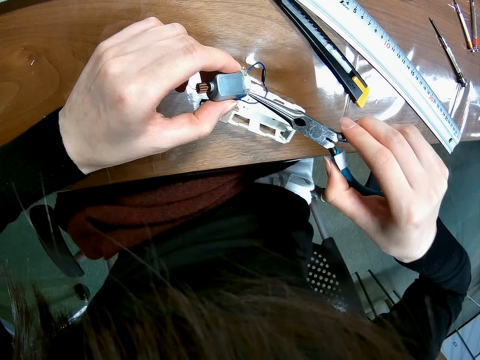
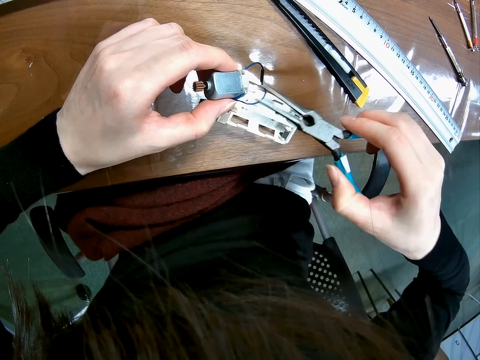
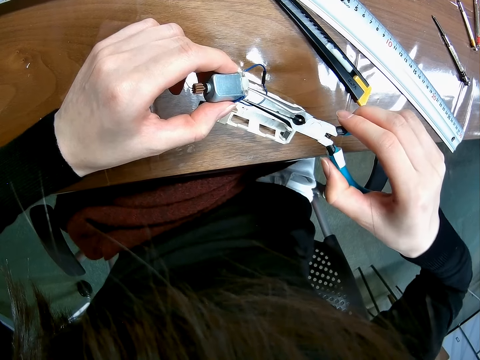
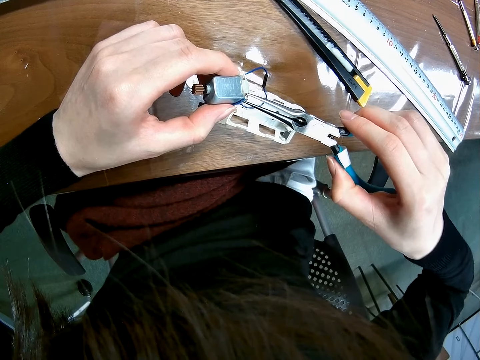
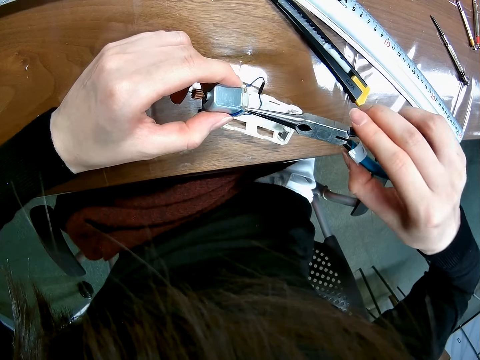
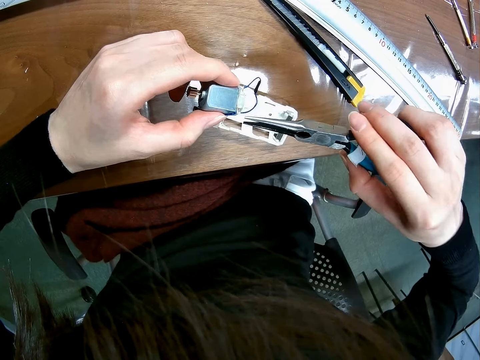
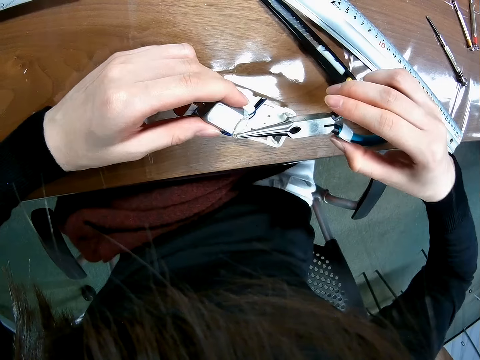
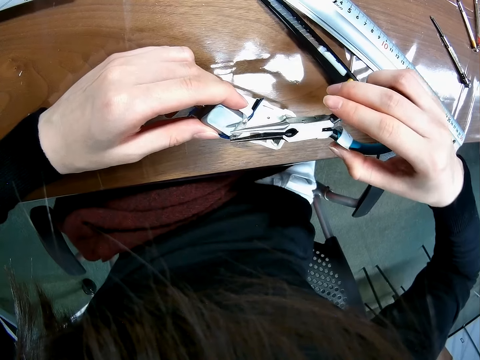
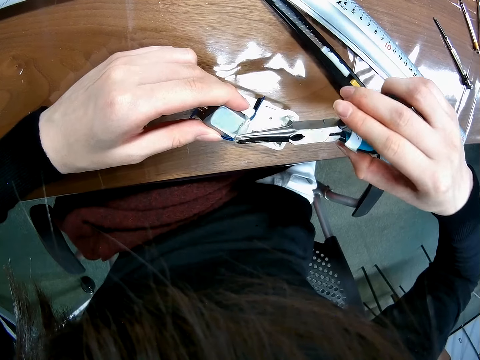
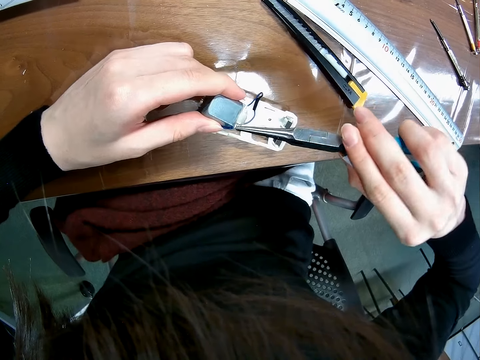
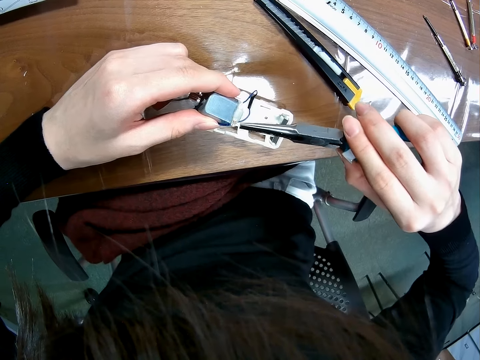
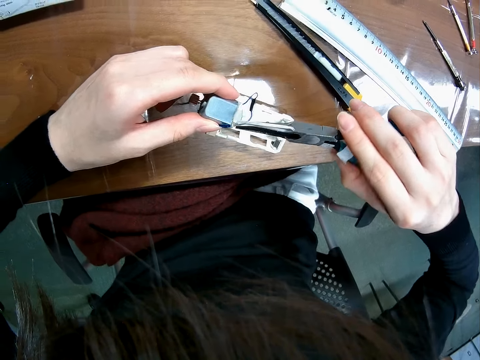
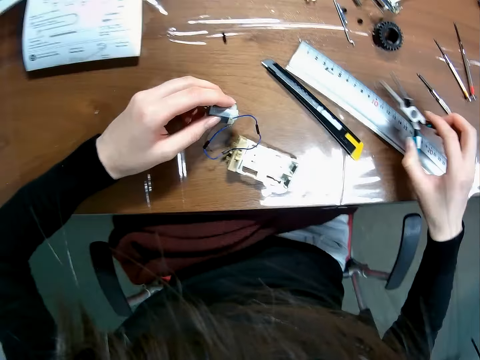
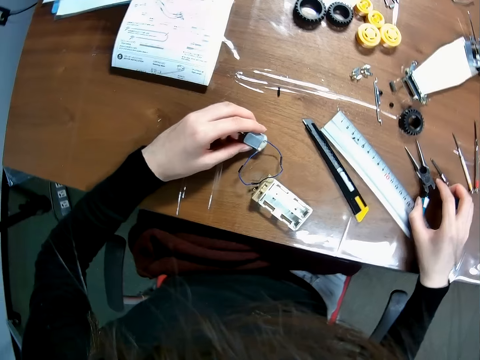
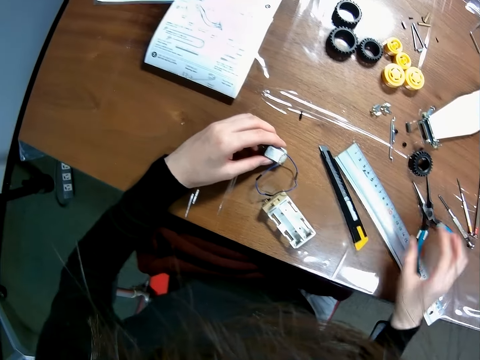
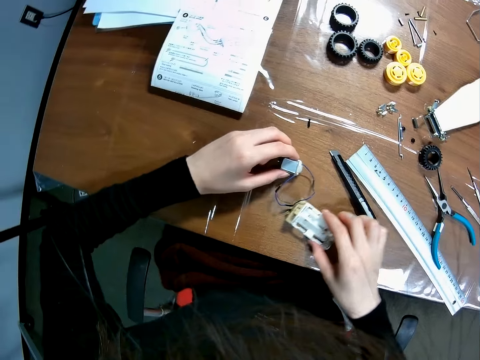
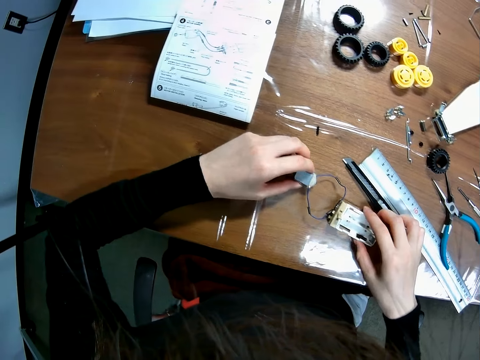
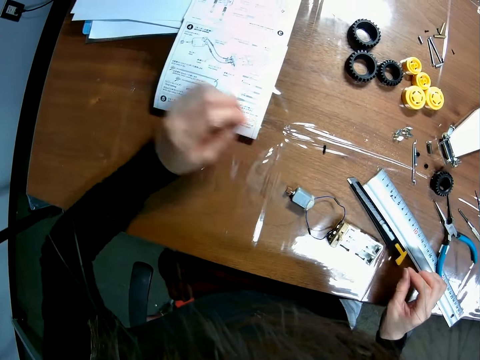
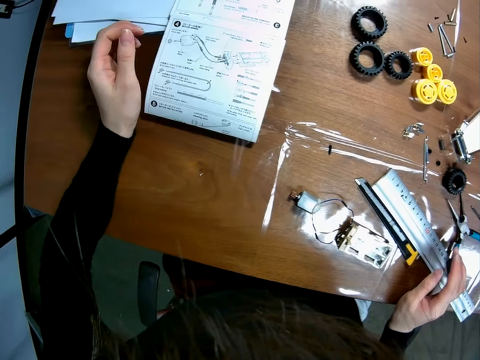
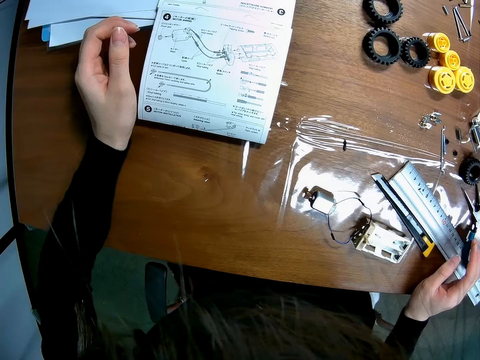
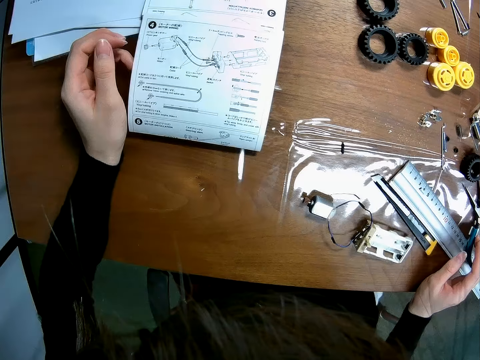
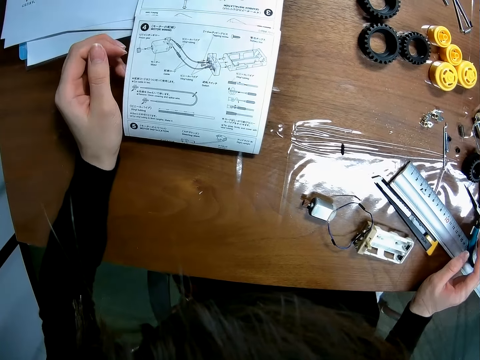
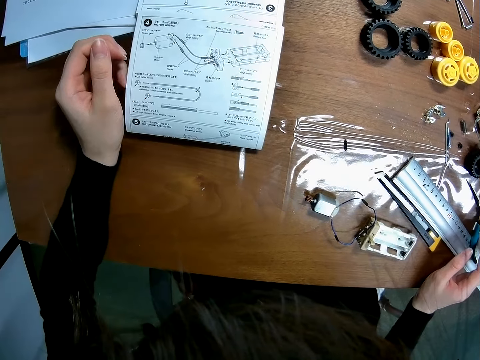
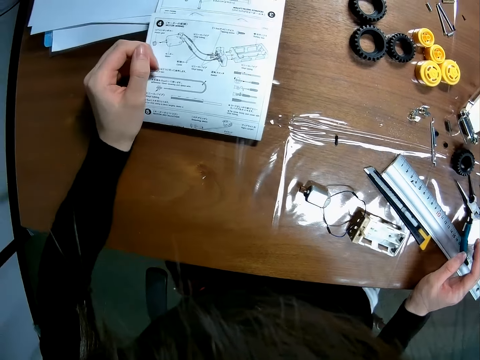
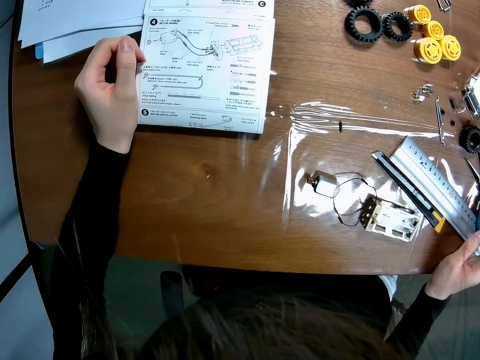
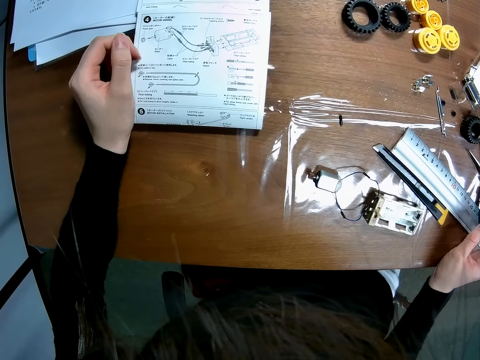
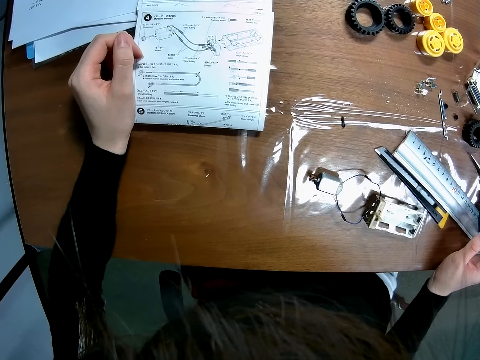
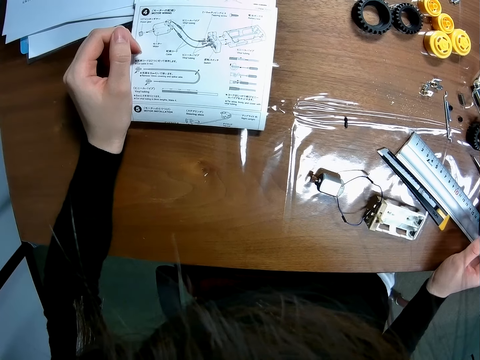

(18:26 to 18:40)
The camera wearer puts the electric motor on the table with his left hand. He puts the pliers on the table with his right hand. He adjusts a battery case on the table with his right hand. He reads the manual. He touches a paper on the table with his left hand.

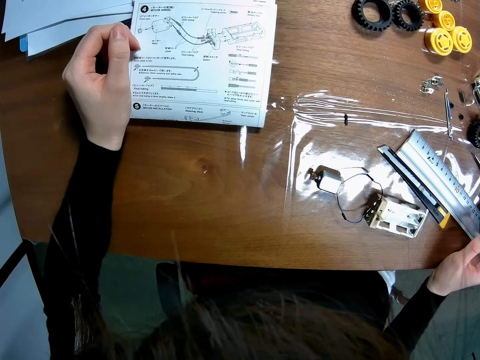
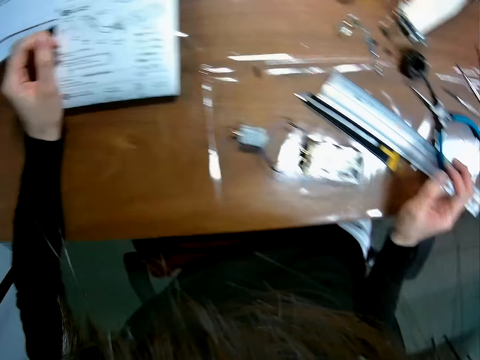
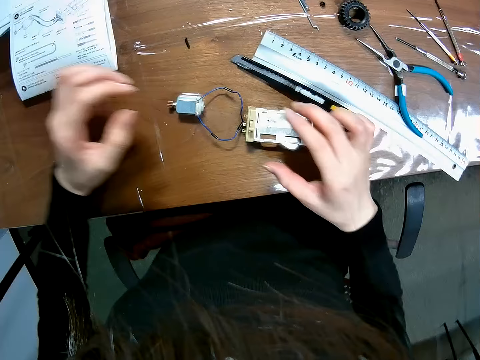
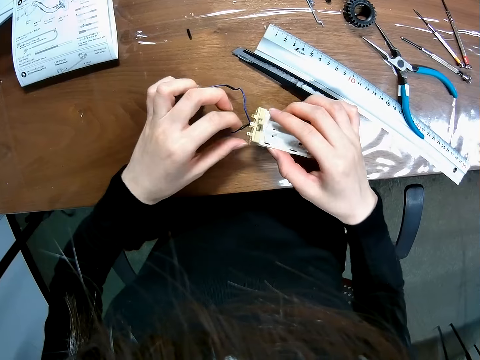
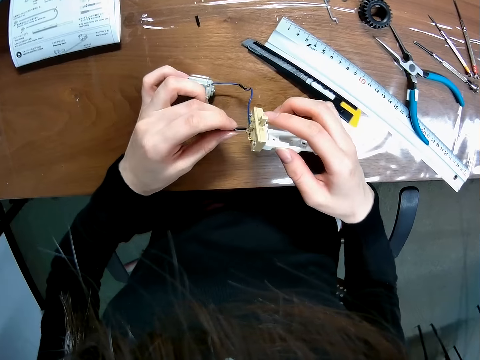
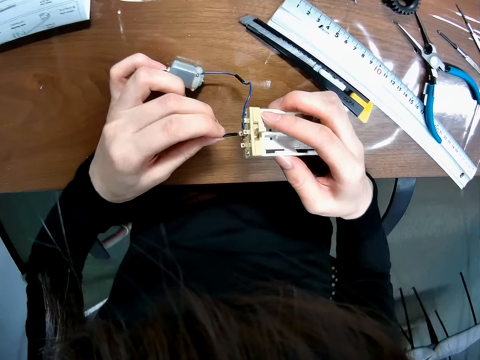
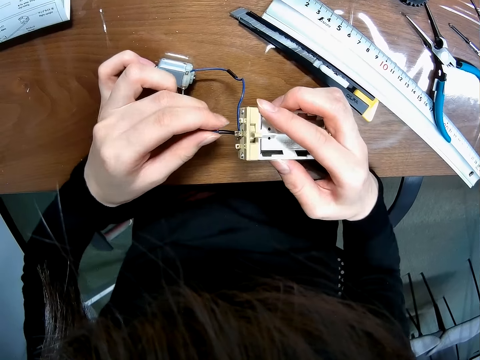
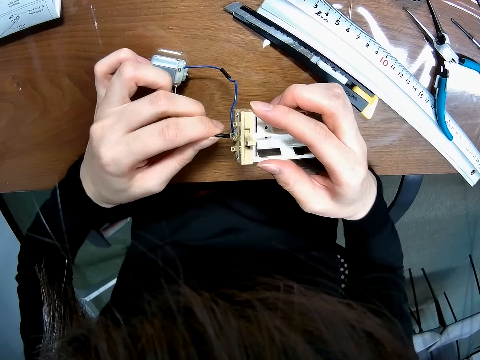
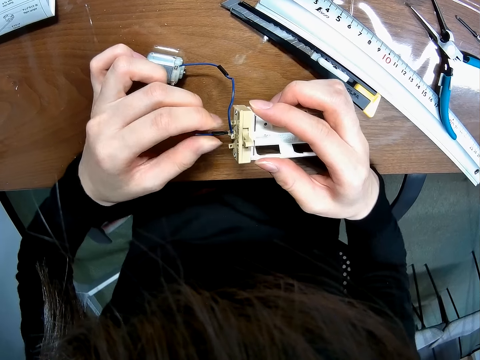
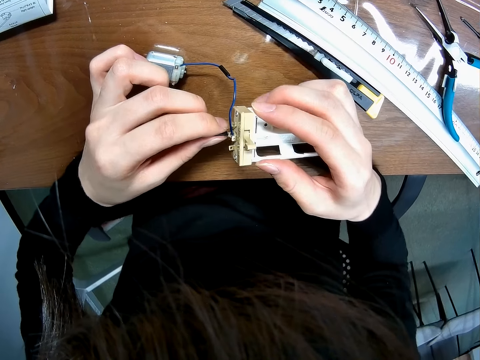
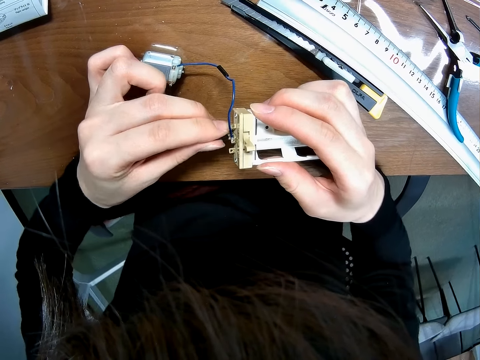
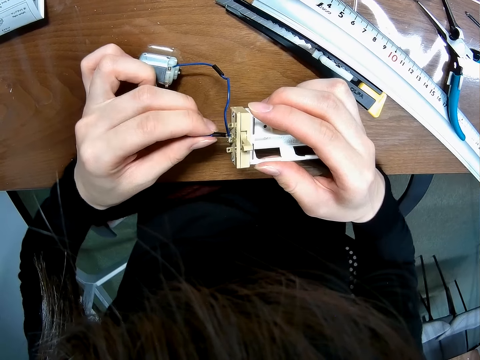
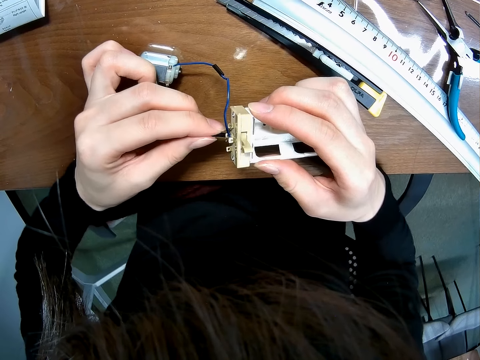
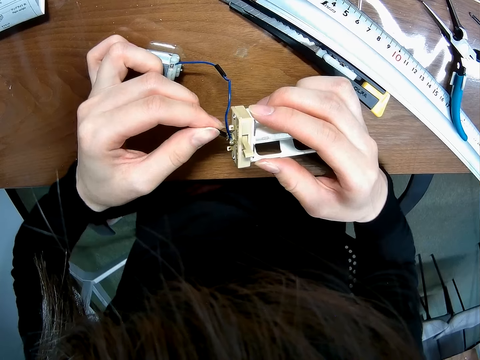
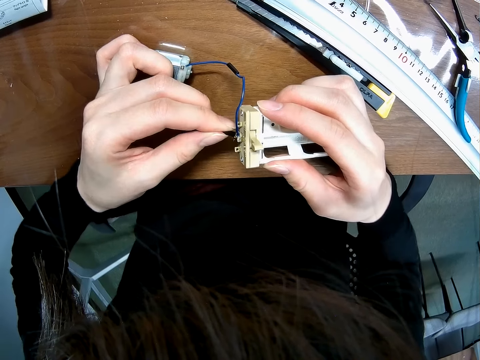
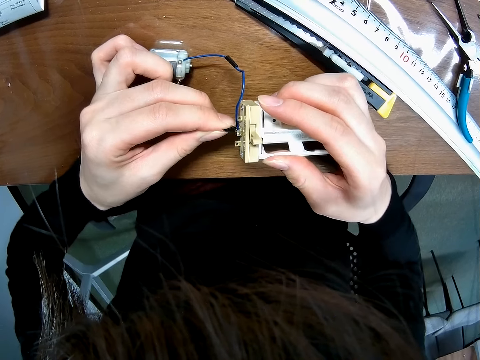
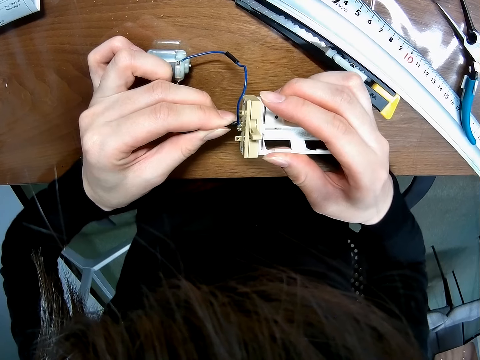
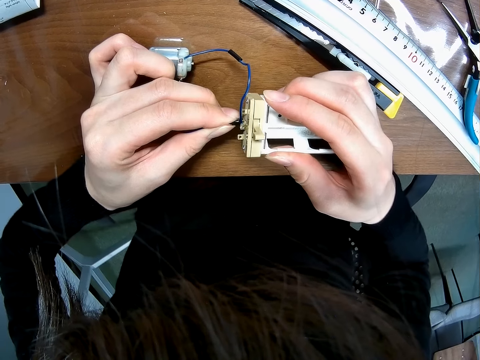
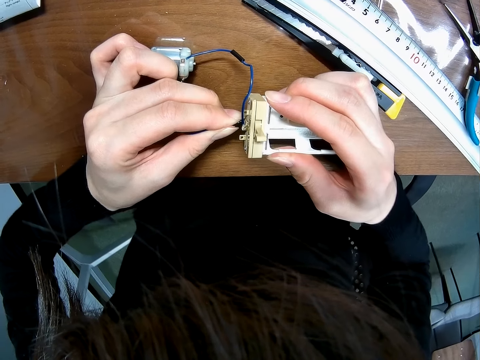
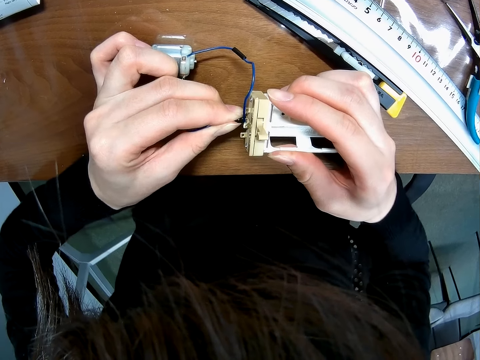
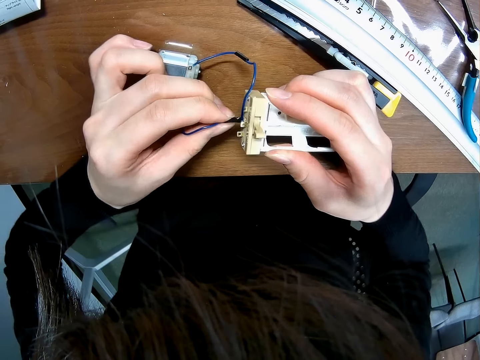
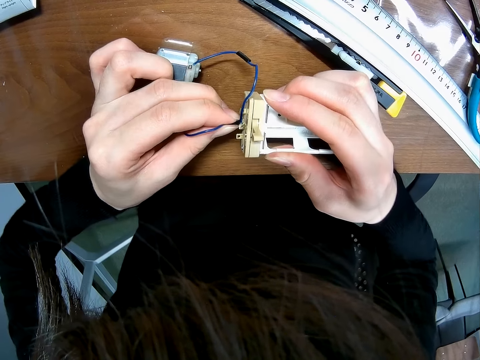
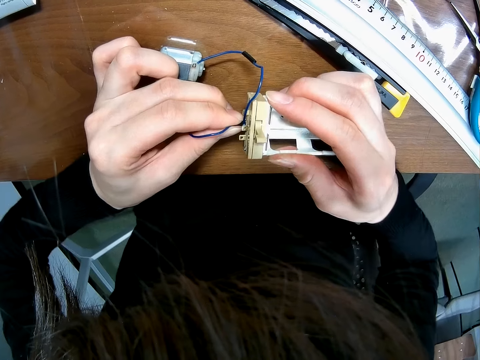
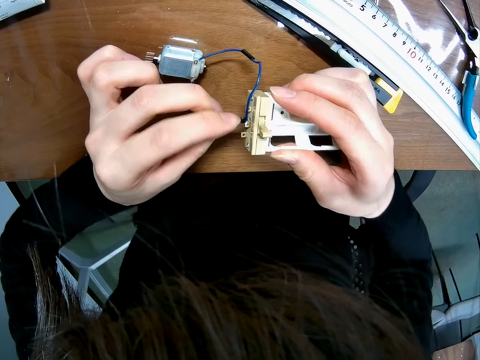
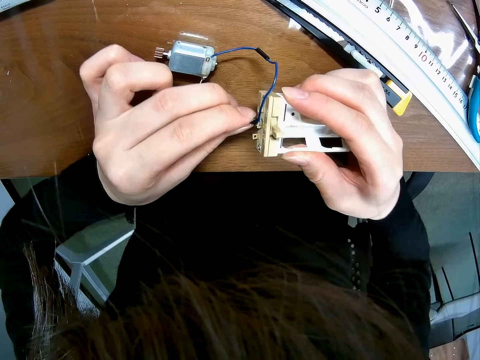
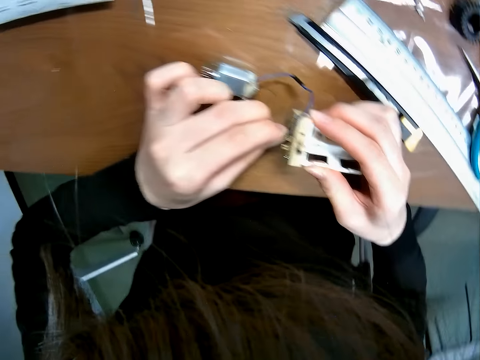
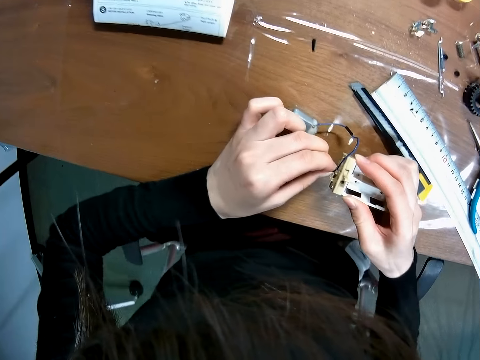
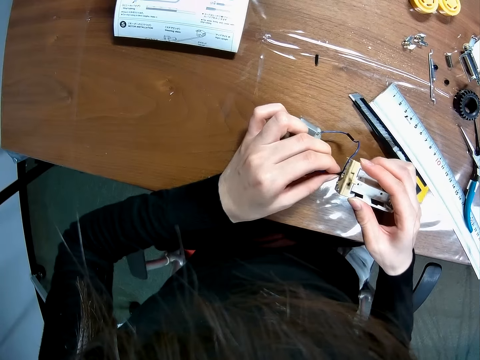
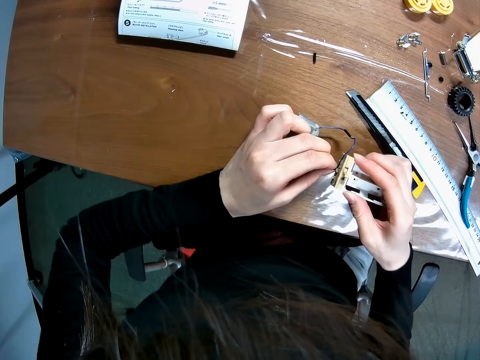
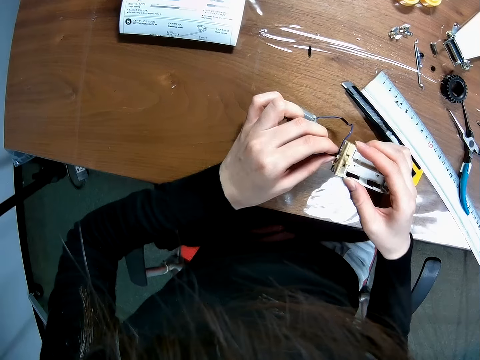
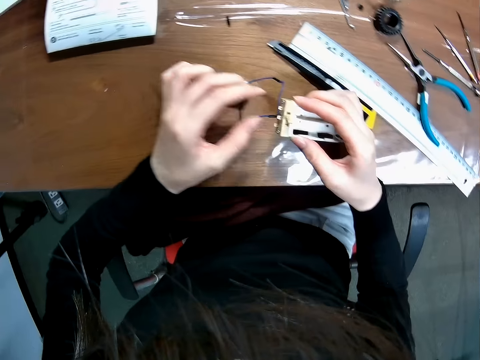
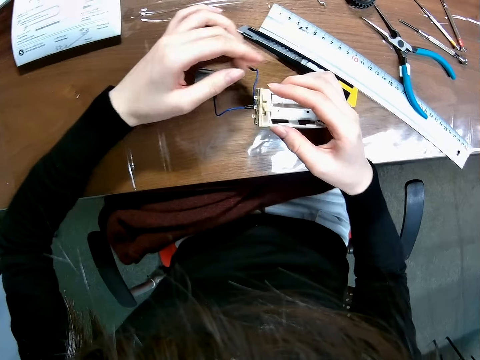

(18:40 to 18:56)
The camera wearer fixes the wire. He picks the battery case with his right hand. He inspects the wired connections between the electric motor and the battery case with his left hand.
